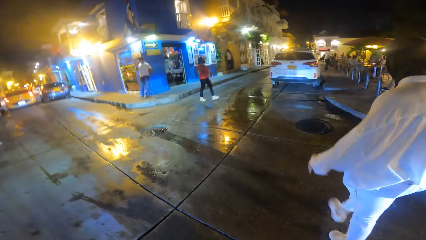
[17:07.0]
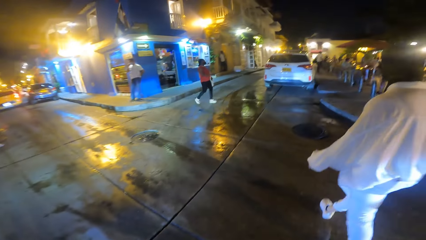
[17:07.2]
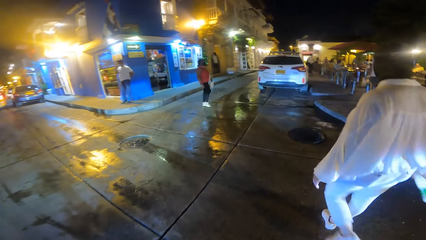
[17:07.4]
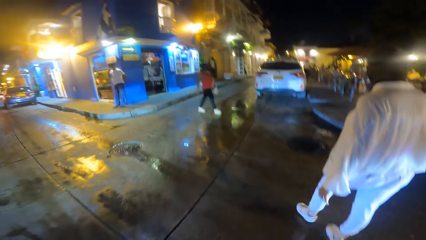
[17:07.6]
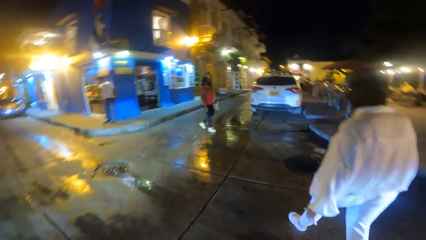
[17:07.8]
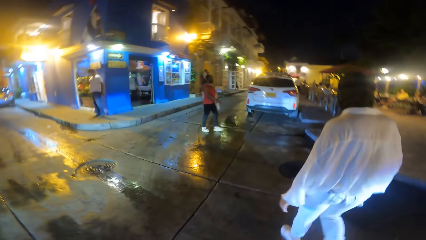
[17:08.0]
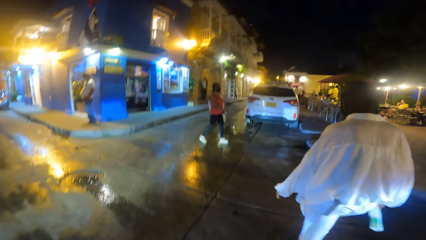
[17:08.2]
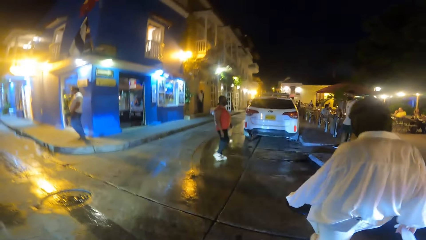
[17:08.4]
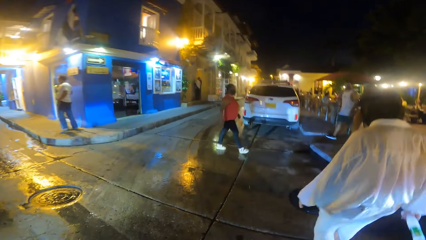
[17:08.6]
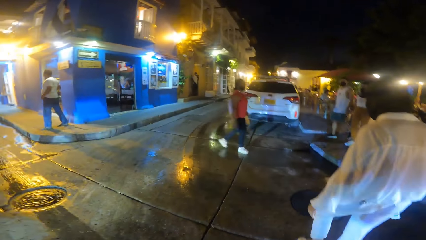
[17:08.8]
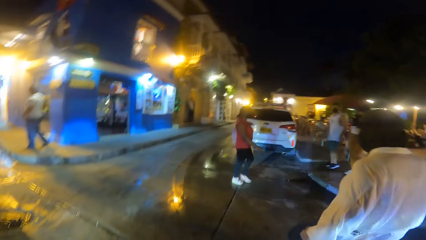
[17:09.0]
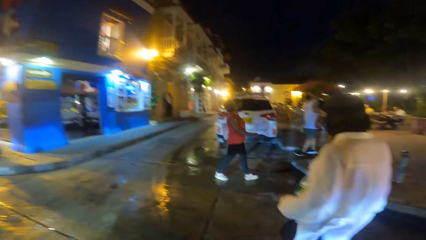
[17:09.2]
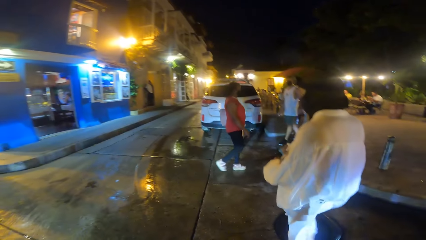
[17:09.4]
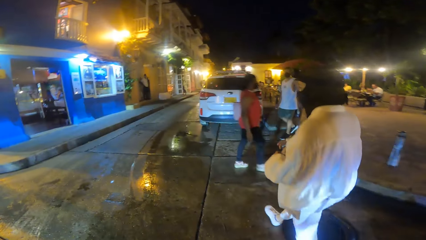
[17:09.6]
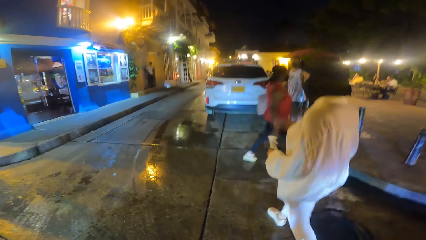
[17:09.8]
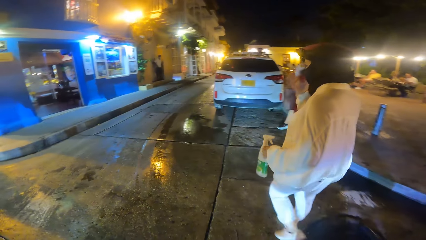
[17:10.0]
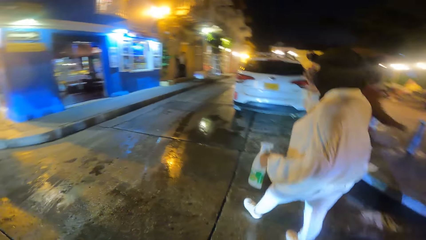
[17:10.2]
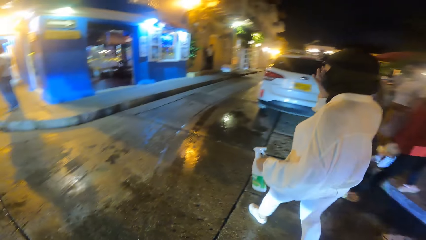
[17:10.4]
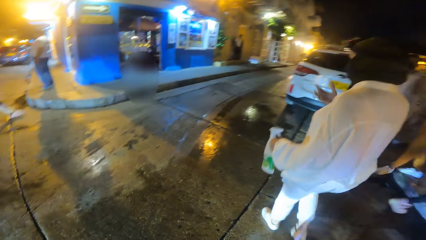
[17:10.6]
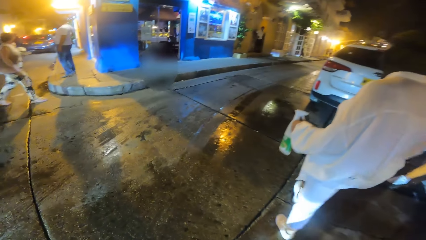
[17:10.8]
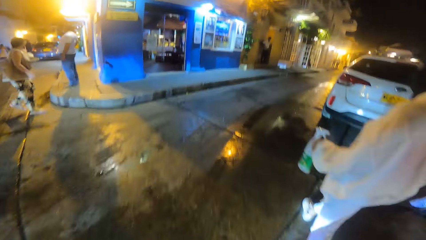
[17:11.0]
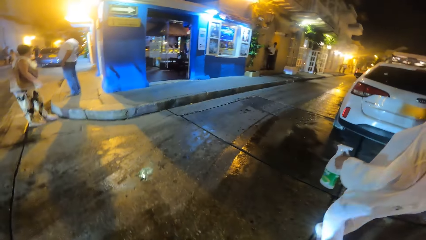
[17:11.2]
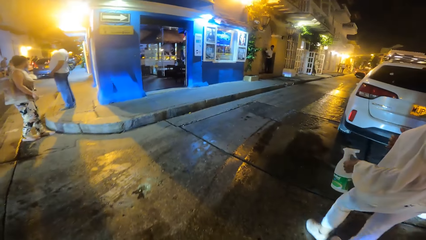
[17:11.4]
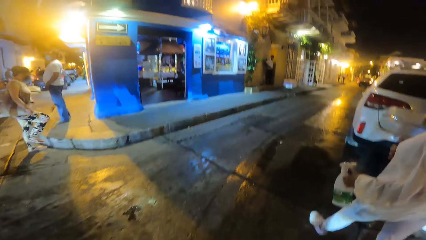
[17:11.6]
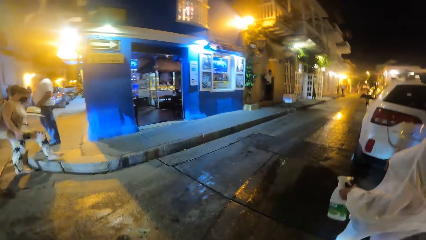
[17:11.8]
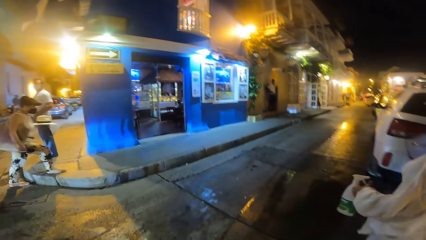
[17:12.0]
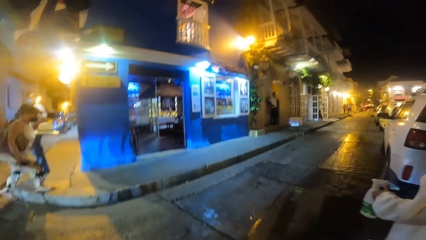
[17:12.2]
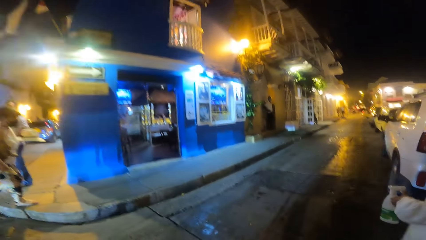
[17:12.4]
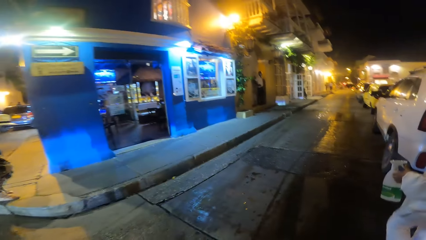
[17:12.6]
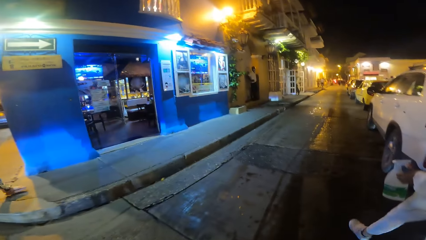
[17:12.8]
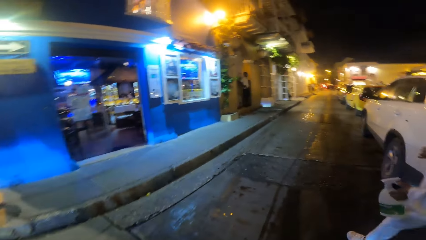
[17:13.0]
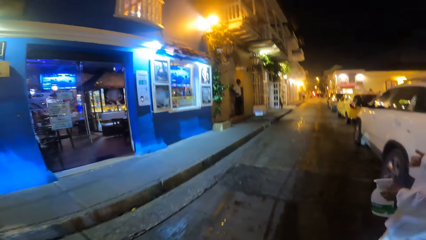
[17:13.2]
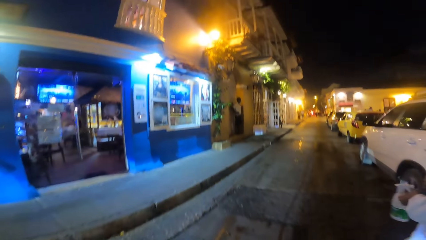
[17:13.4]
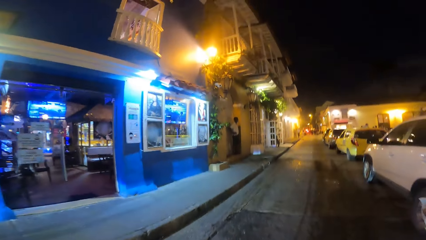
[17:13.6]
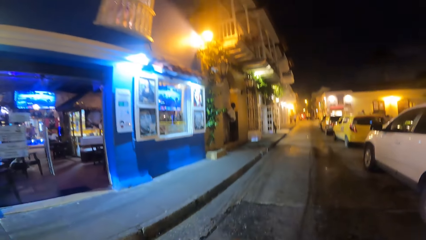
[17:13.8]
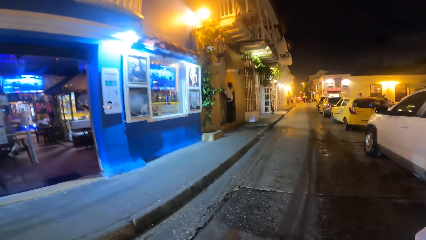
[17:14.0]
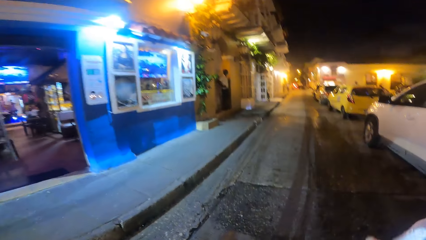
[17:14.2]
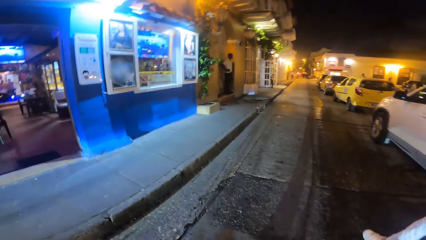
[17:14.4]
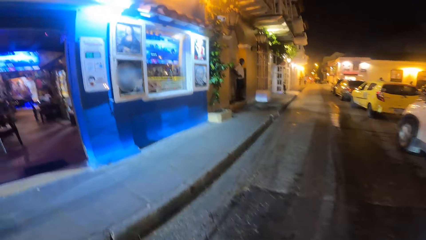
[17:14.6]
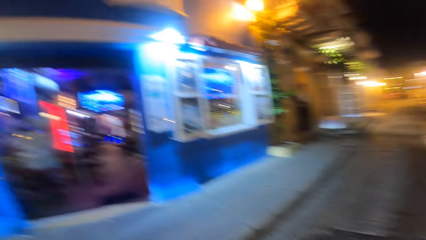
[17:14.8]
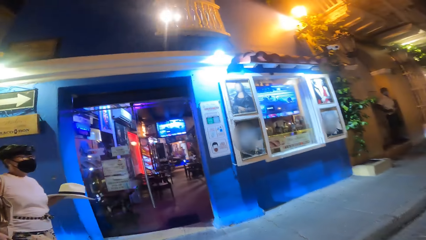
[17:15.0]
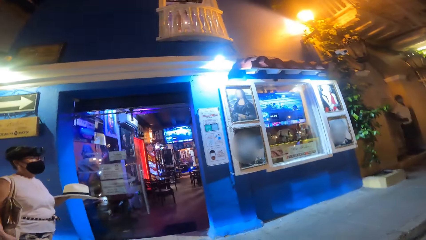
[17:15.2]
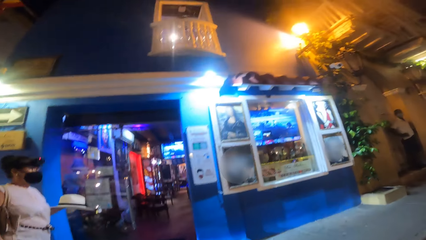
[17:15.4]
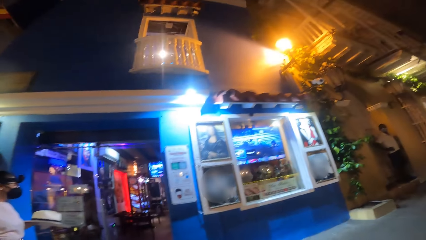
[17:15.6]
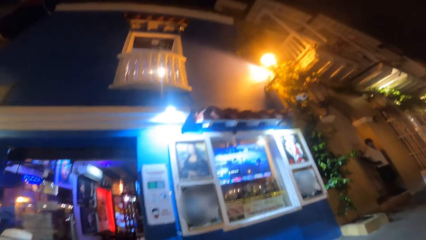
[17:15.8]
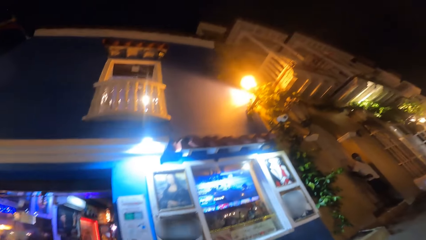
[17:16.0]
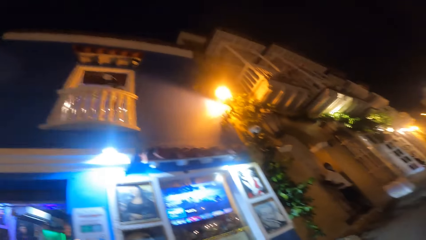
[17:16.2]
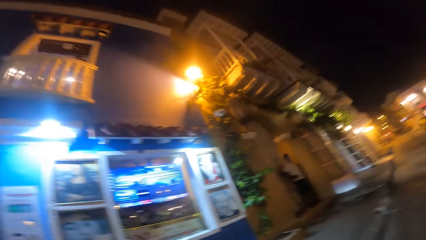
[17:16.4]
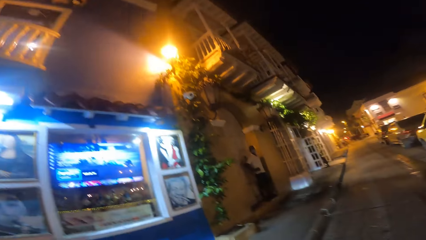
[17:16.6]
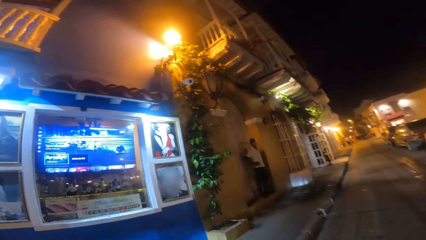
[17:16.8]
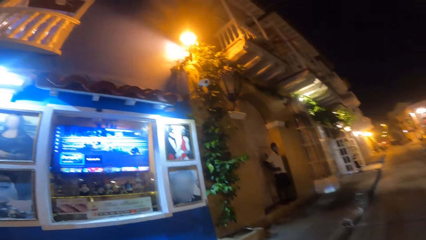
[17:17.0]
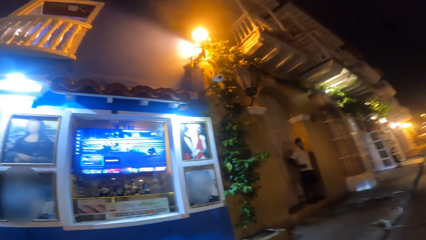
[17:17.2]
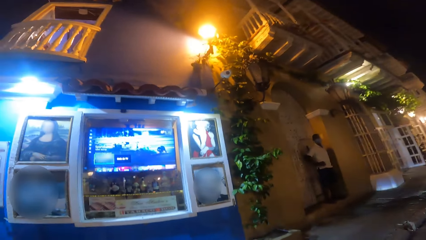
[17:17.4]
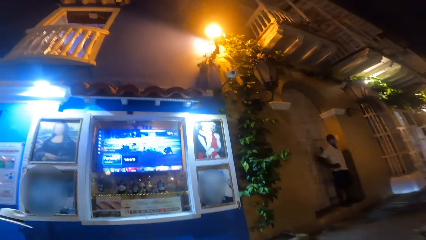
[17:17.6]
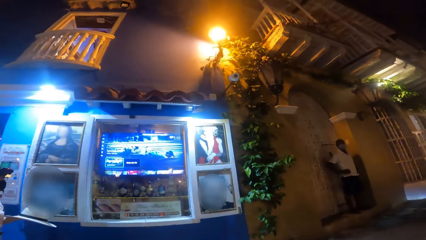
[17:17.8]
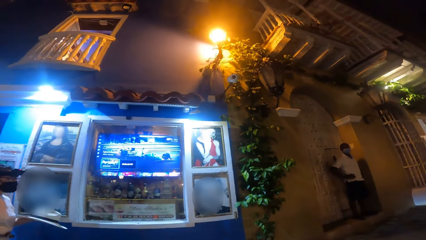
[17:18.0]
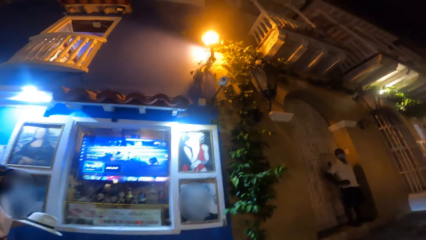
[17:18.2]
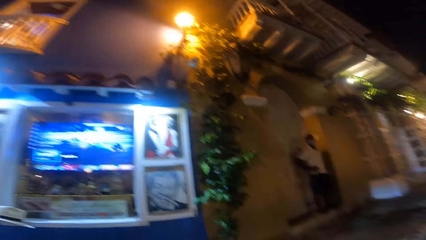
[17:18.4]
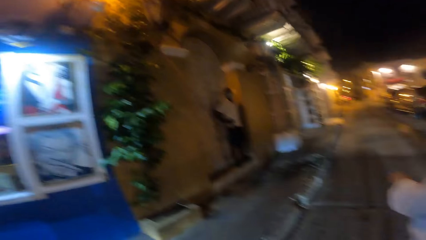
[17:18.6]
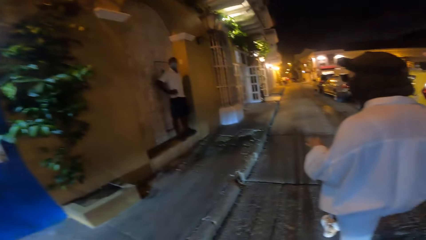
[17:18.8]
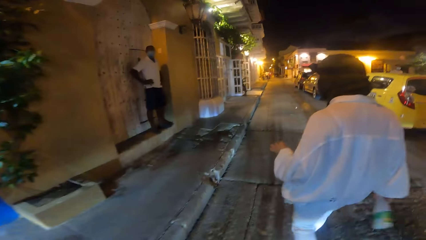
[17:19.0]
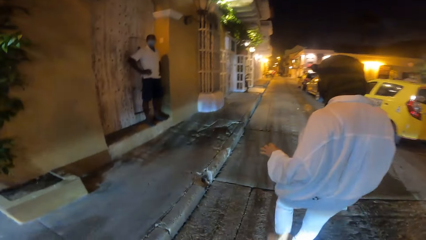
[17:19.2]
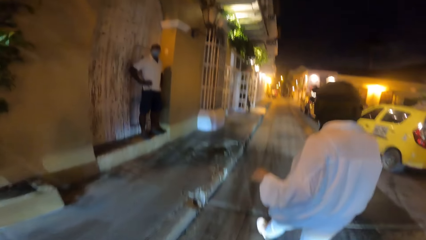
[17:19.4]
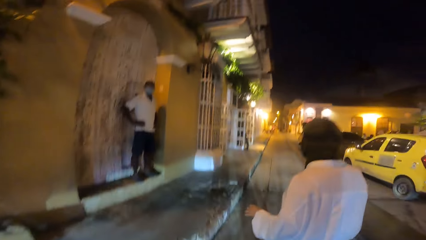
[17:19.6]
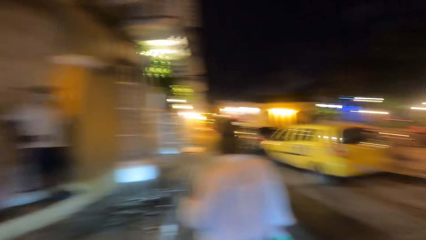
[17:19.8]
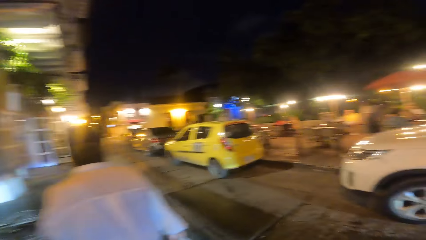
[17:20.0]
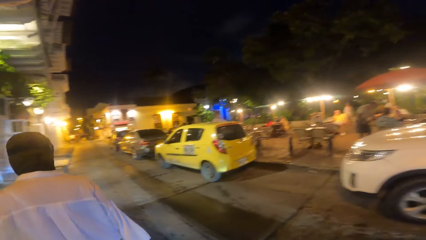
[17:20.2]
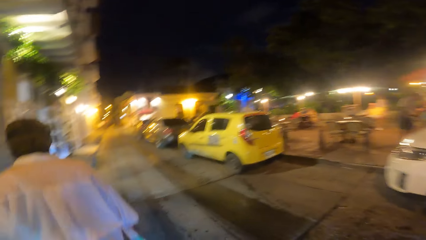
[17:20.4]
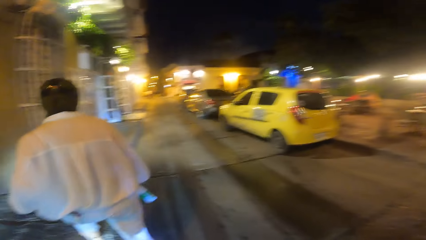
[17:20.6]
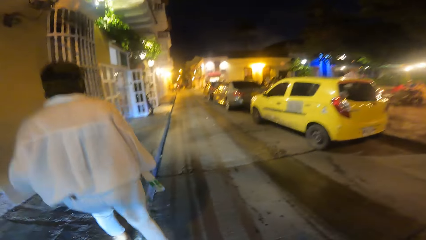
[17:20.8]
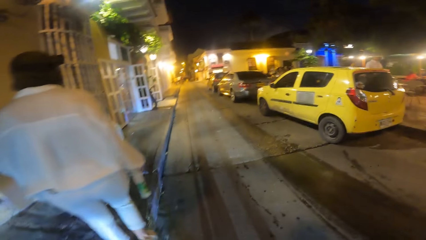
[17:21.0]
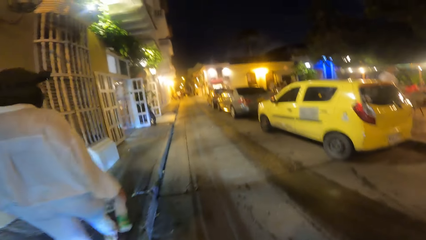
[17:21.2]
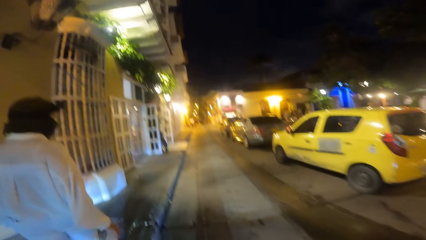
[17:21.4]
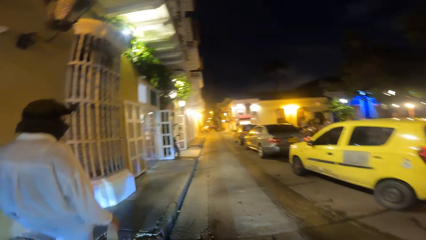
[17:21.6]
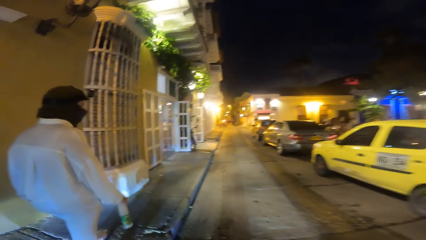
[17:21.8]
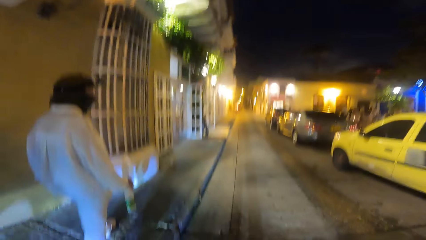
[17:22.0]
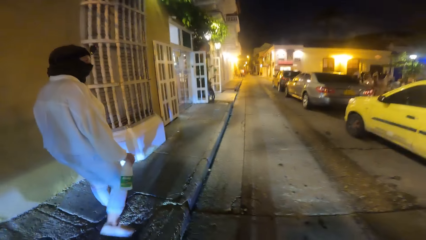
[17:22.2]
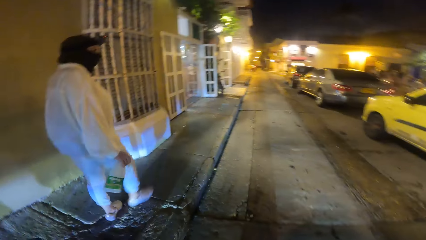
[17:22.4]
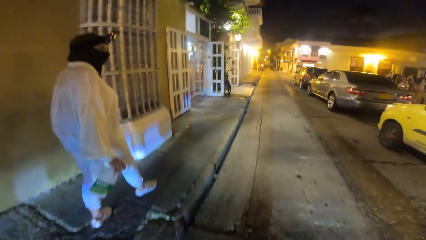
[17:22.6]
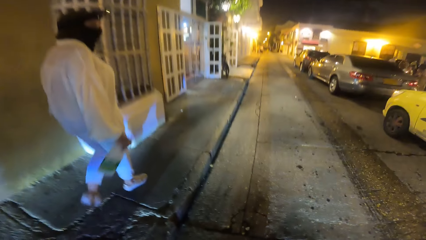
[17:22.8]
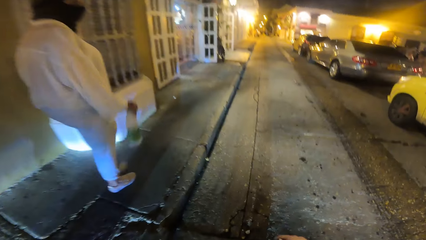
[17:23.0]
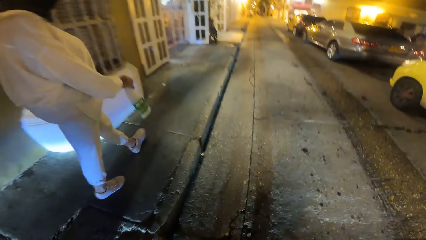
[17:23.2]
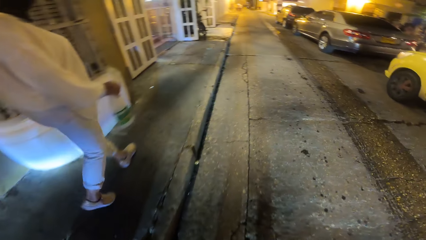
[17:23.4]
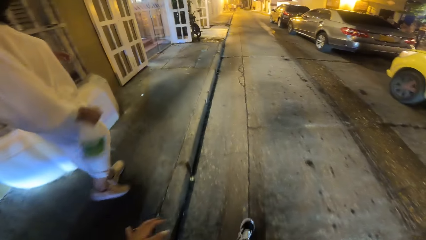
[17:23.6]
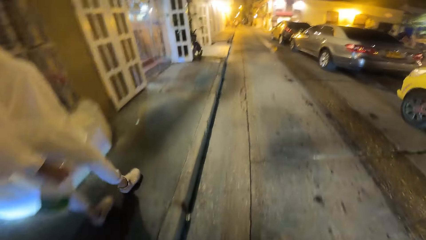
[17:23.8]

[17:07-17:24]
The man passes the plastic bottle from her right hand to her left hand.
